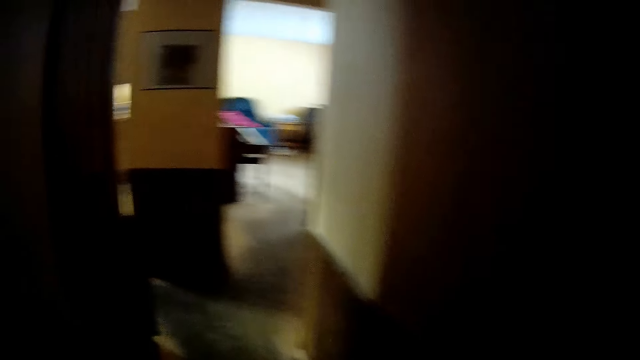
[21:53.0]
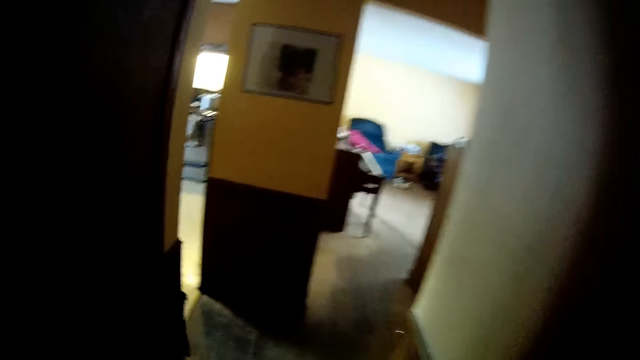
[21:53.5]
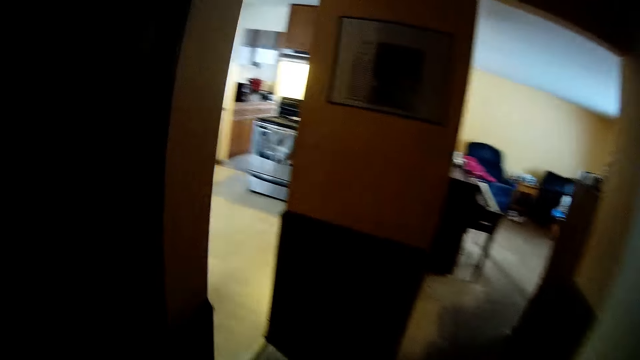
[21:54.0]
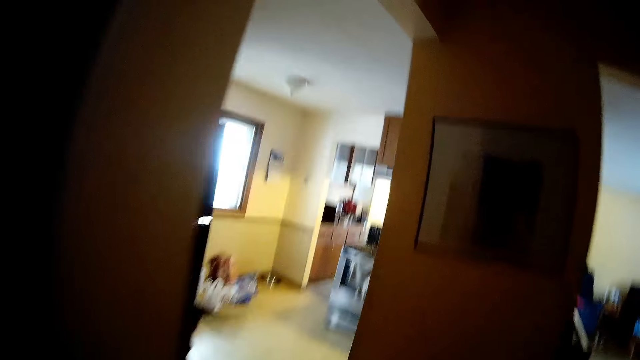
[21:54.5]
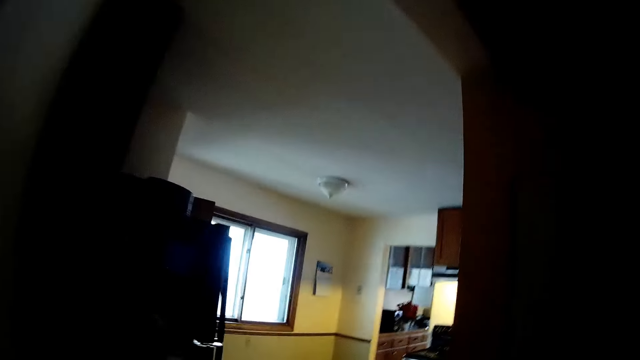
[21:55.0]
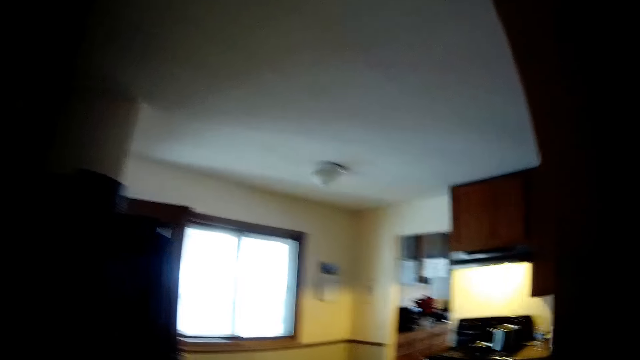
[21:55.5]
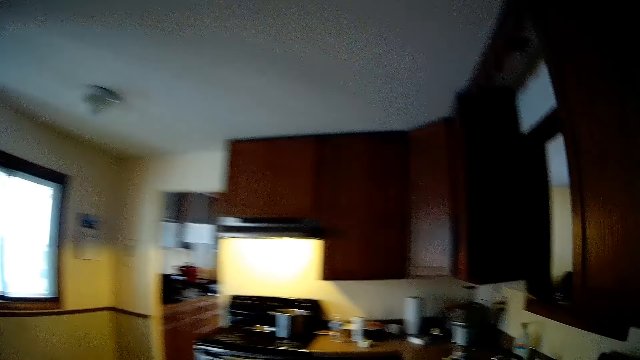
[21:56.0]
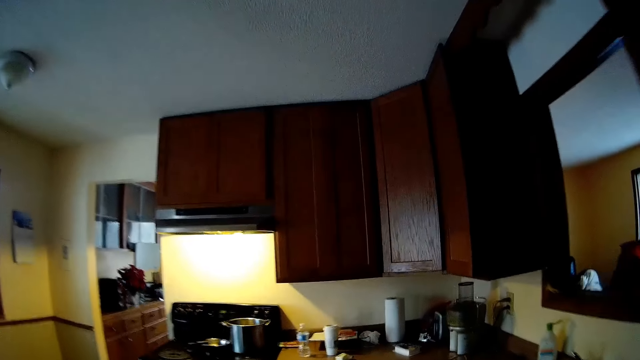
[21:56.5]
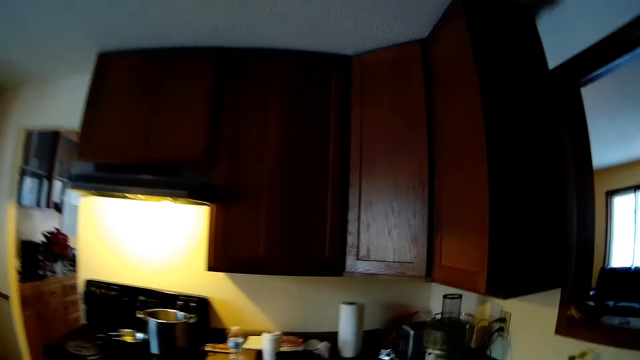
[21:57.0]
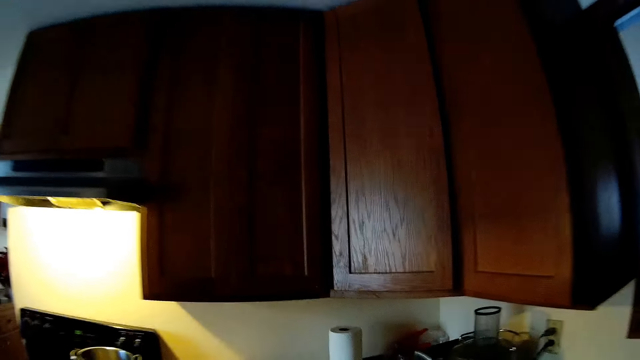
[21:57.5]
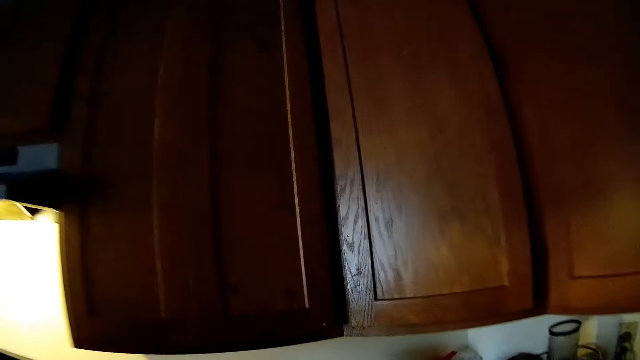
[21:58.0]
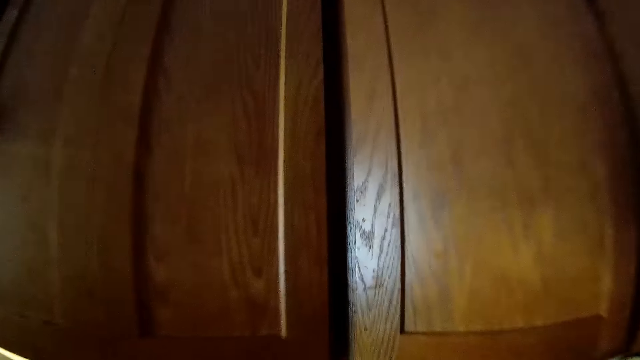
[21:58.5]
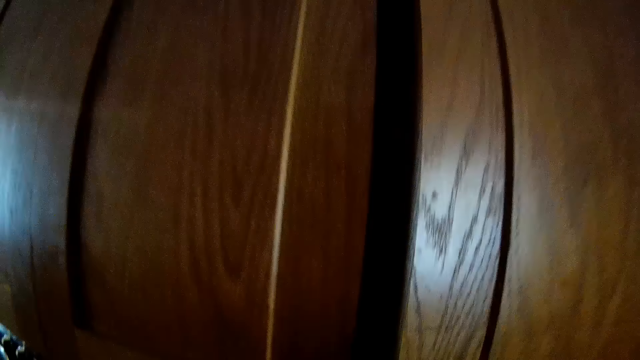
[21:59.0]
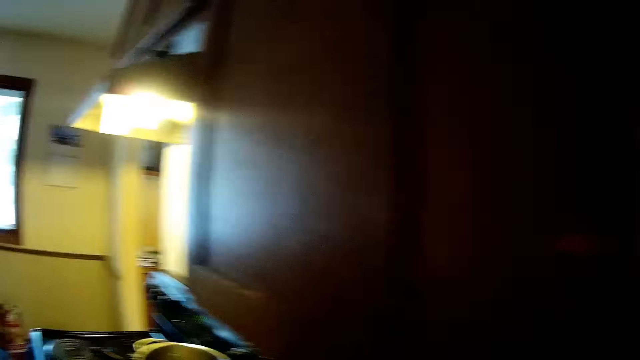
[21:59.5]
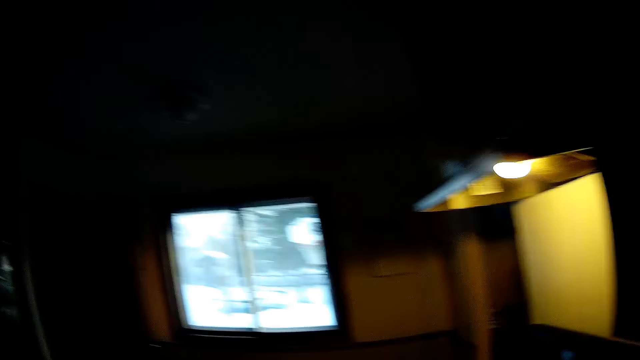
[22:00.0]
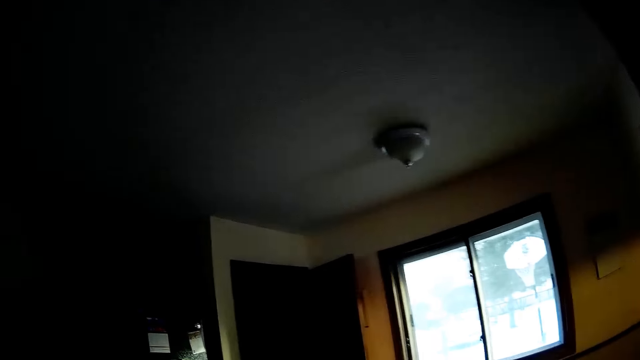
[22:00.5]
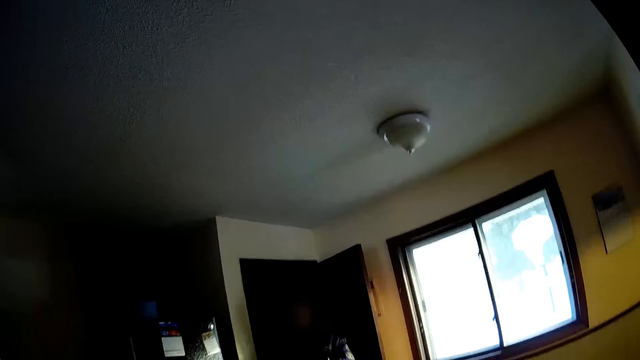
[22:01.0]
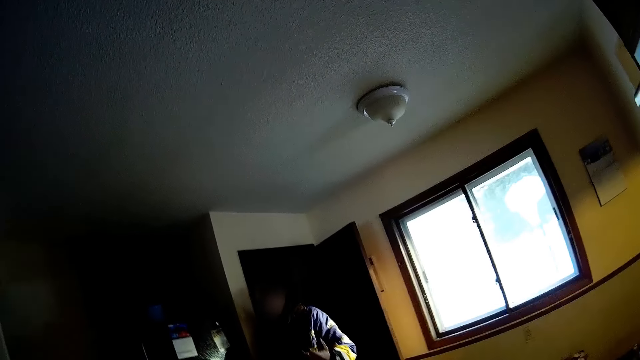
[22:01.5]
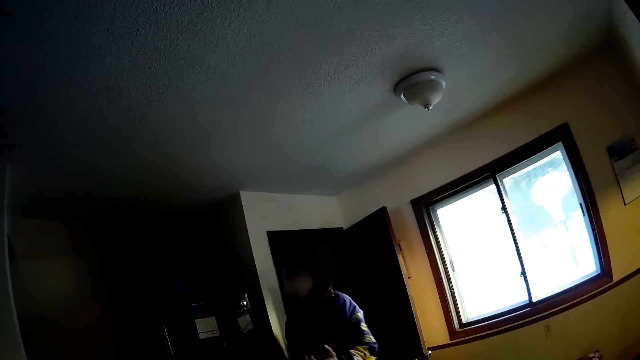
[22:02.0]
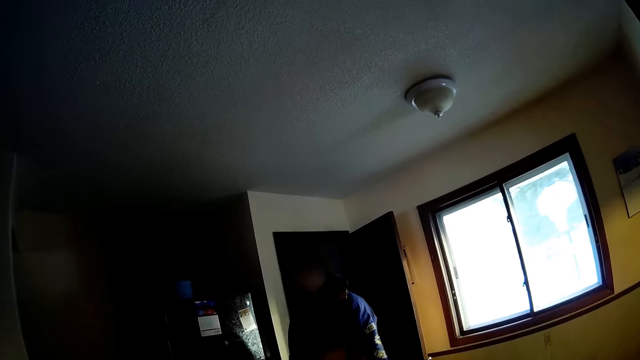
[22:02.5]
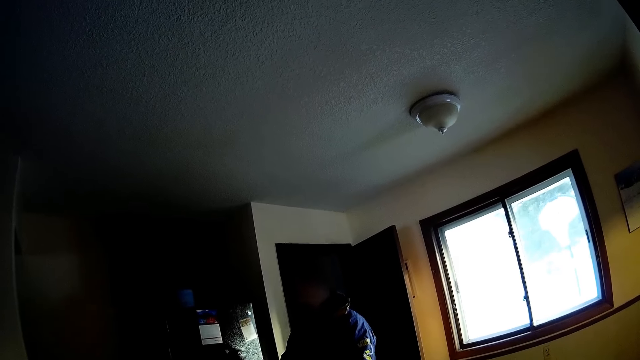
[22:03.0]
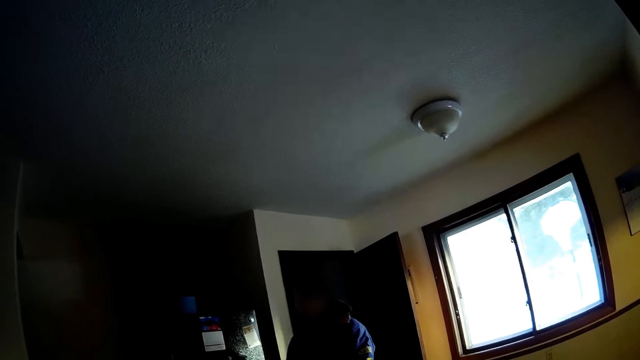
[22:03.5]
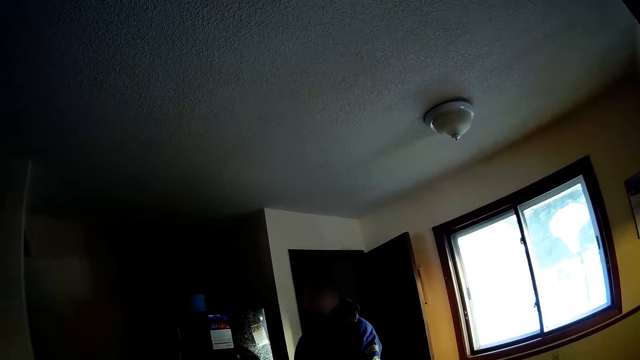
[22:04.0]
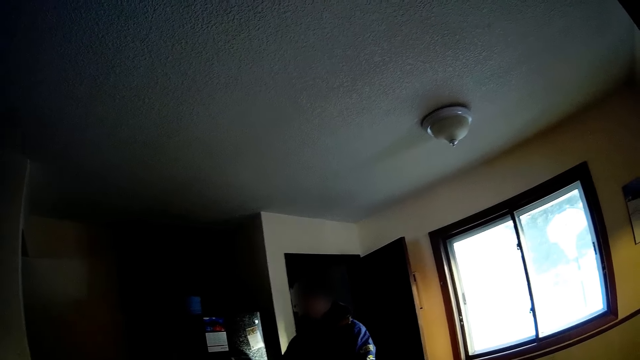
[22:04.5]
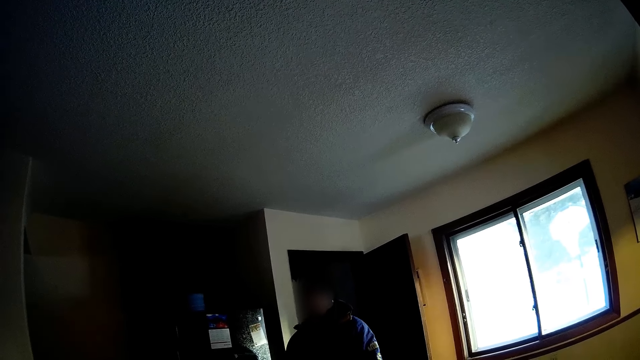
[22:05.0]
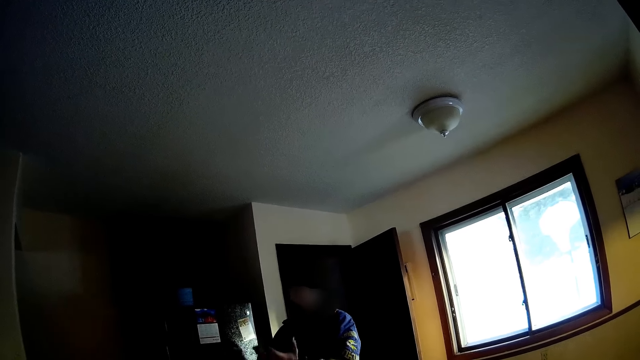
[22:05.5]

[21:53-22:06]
The camera wearer walks outside the washroom. A man walks into the kitchen. The camera wearer converses with the man.

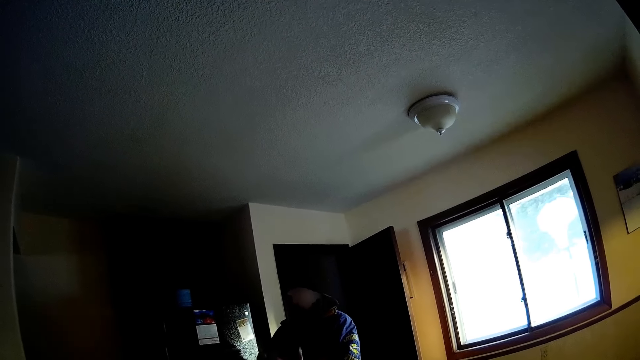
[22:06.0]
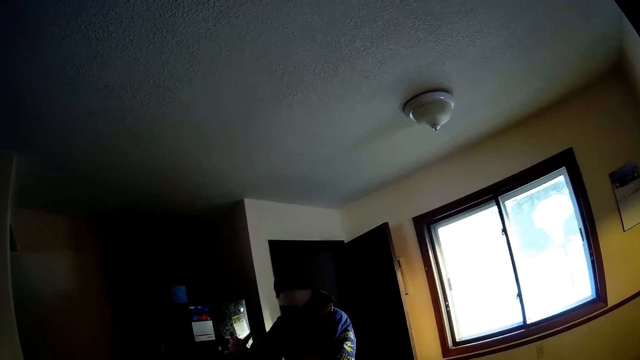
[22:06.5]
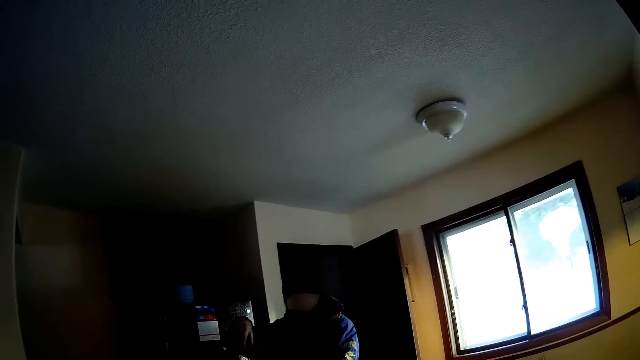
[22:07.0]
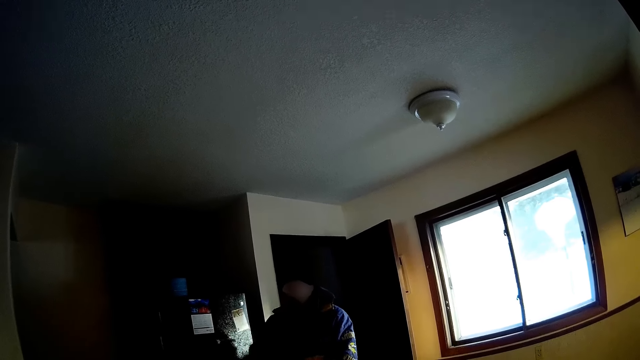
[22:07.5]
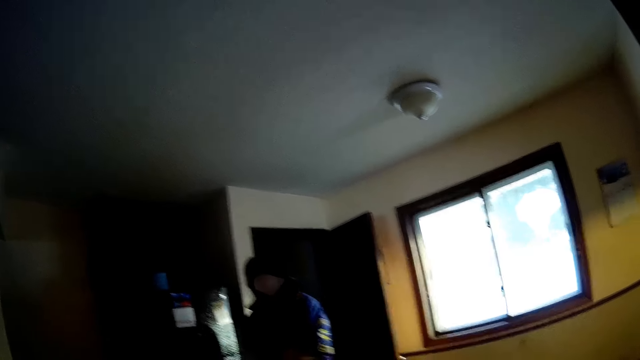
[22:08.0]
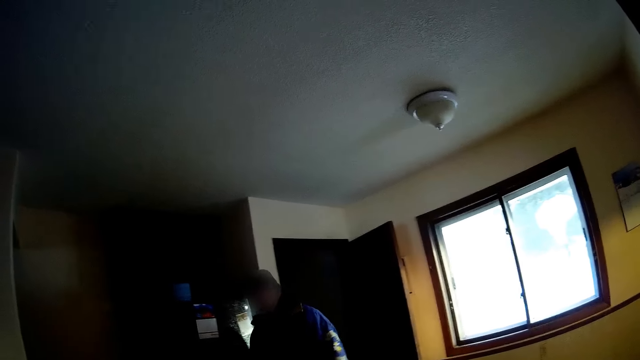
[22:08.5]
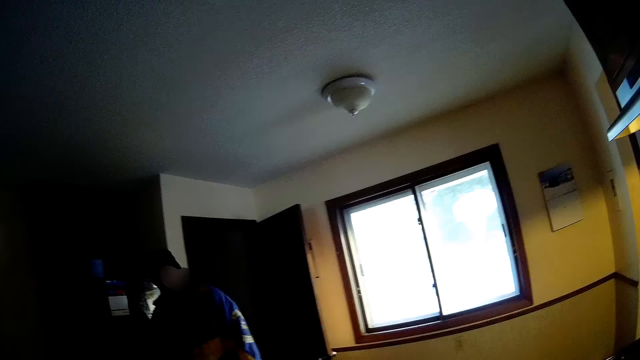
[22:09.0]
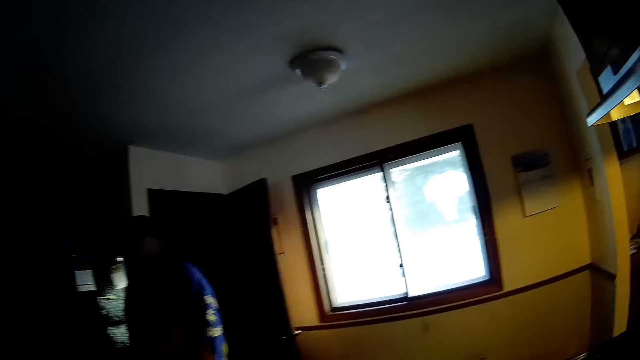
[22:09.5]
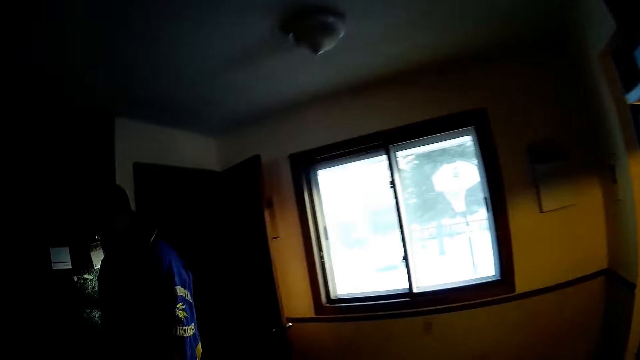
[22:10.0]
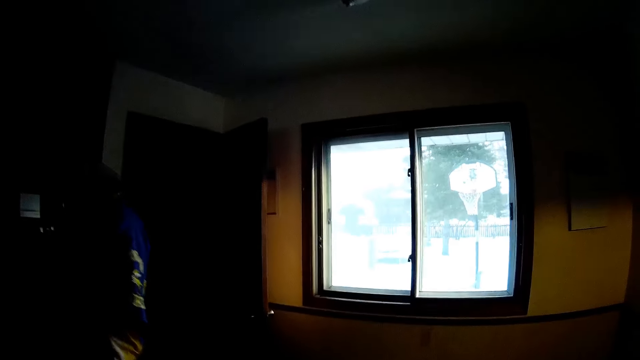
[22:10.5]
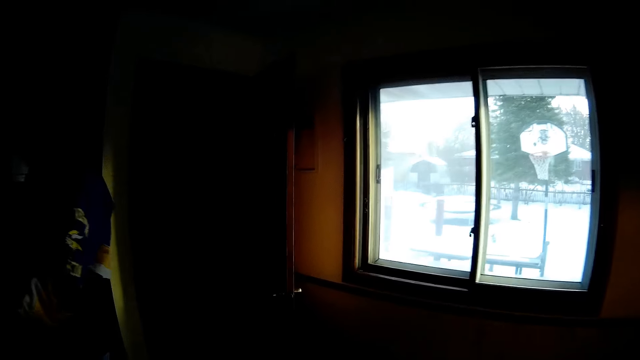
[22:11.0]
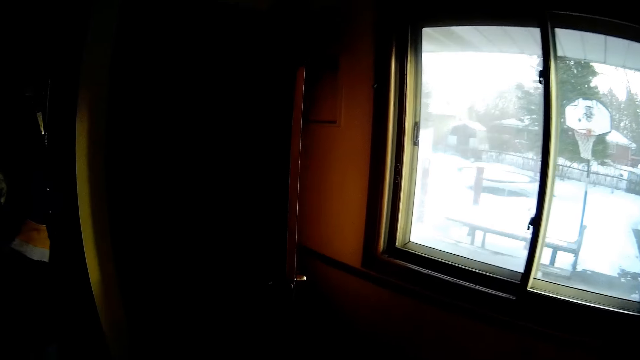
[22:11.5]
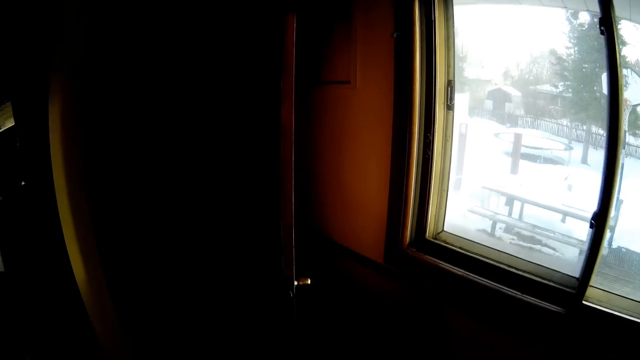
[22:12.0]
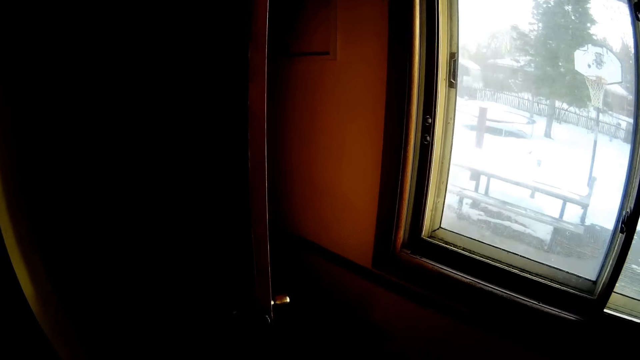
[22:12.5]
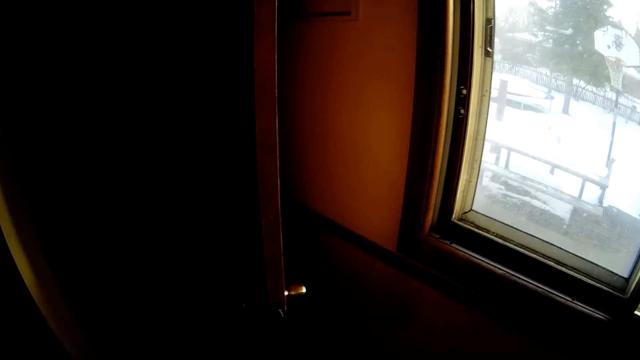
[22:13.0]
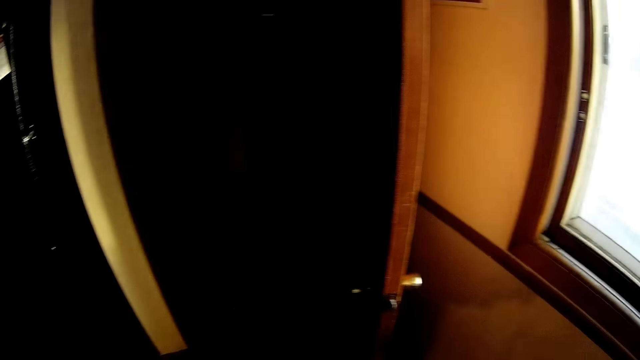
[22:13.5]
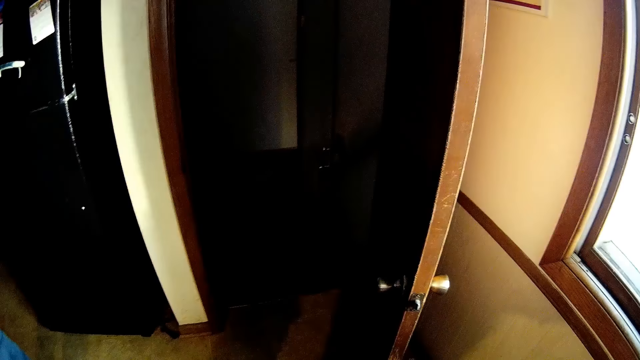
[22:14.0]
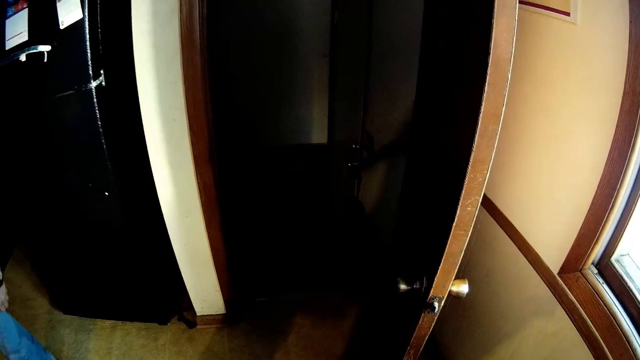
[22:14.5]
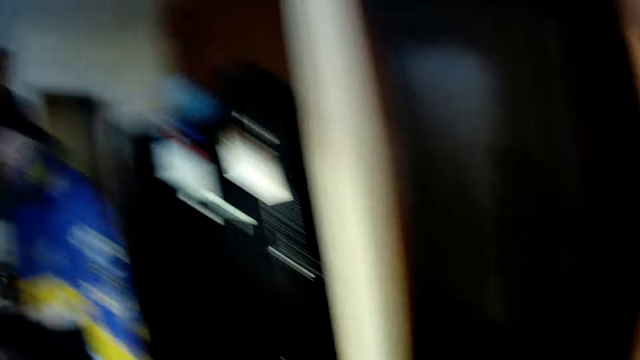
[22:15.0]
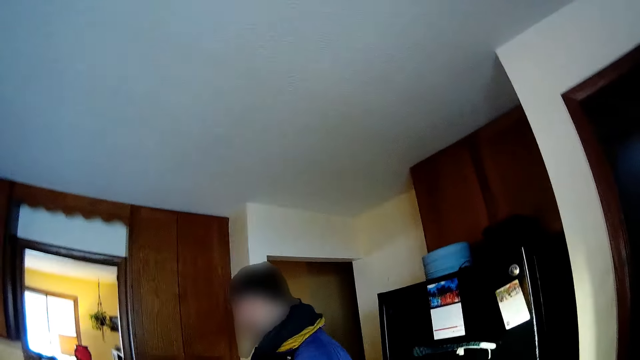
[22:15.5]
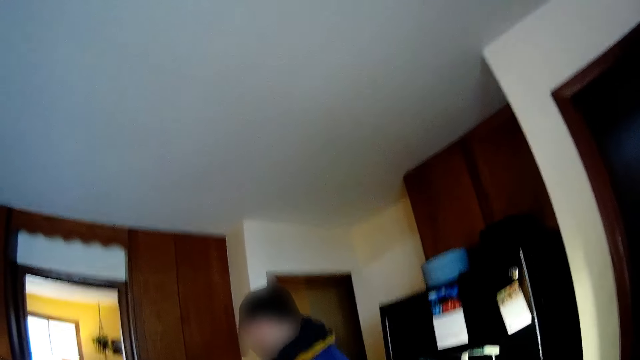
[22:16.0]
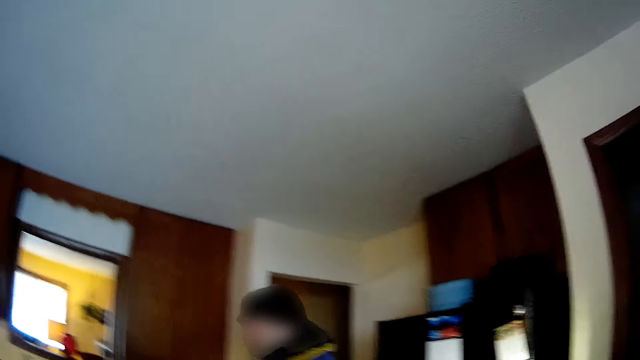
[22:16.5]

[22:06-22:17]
The man waves both hands. The camera wearer walks to the door. The man walks away.
